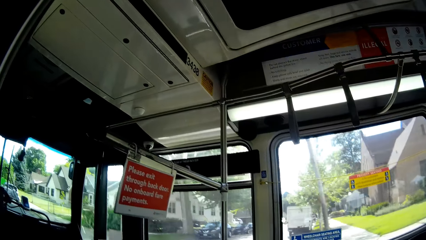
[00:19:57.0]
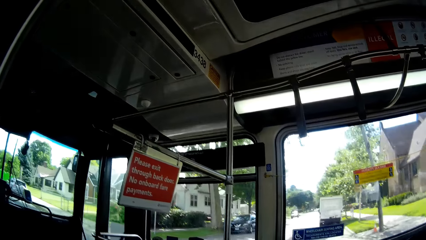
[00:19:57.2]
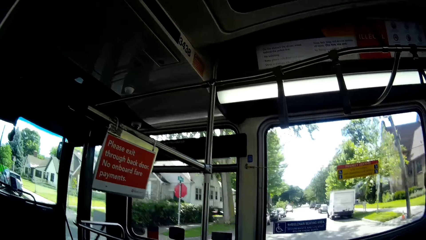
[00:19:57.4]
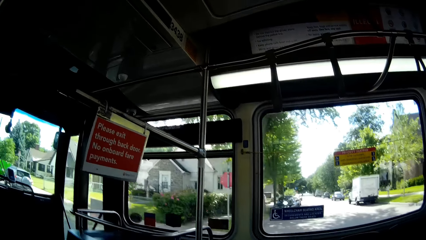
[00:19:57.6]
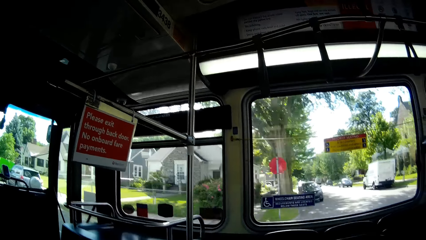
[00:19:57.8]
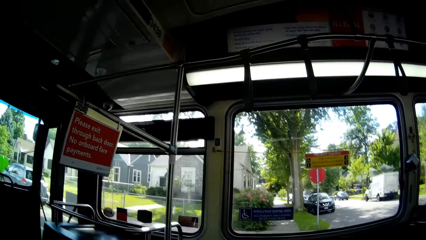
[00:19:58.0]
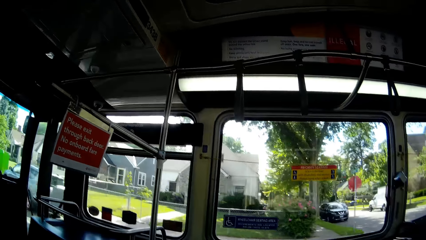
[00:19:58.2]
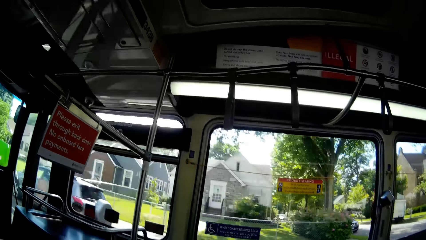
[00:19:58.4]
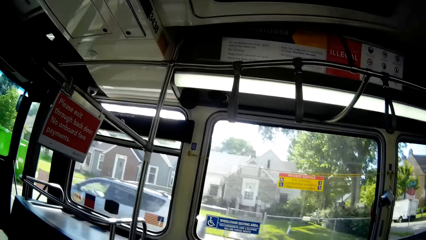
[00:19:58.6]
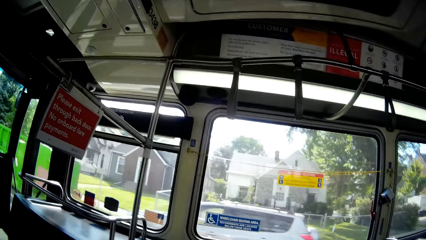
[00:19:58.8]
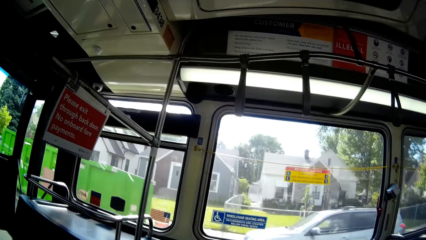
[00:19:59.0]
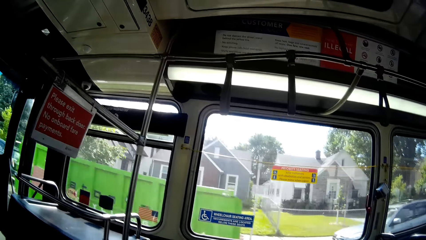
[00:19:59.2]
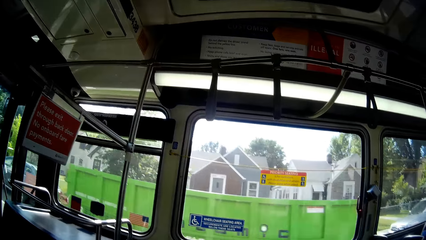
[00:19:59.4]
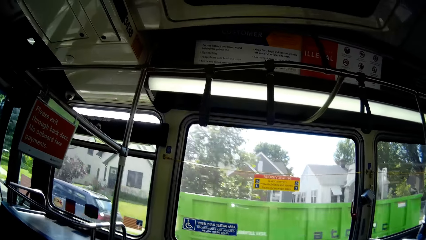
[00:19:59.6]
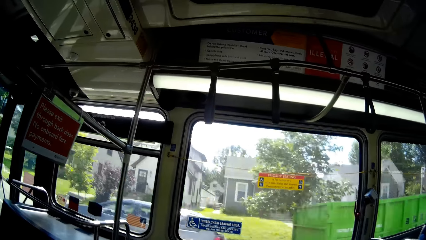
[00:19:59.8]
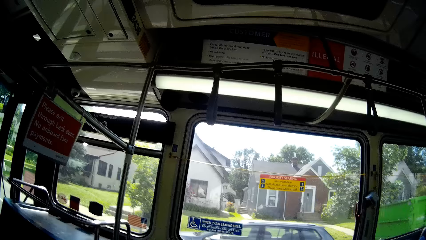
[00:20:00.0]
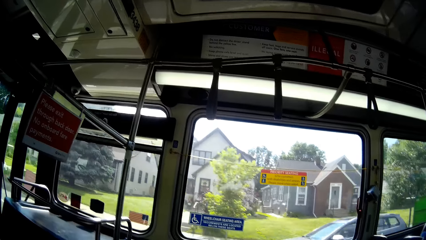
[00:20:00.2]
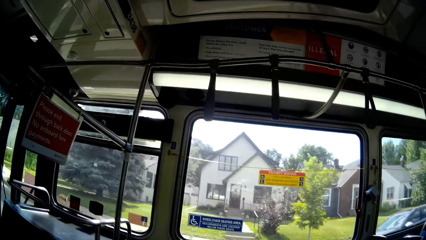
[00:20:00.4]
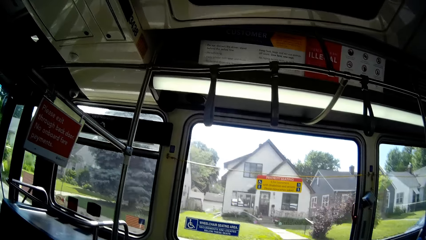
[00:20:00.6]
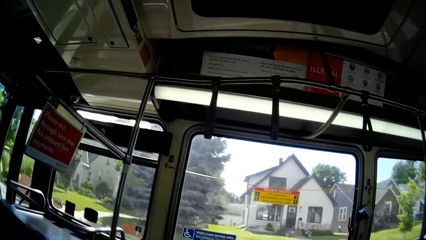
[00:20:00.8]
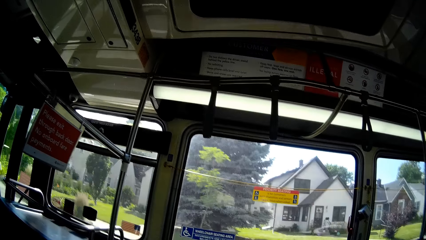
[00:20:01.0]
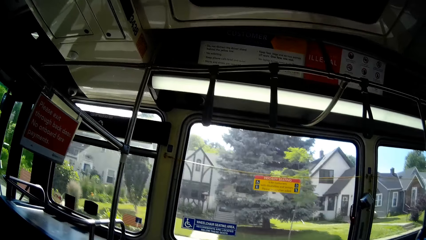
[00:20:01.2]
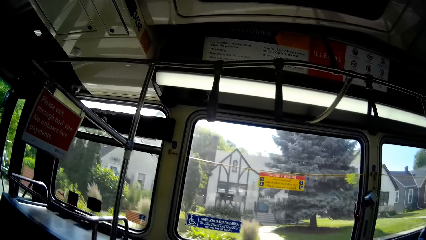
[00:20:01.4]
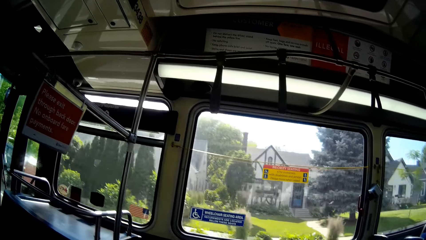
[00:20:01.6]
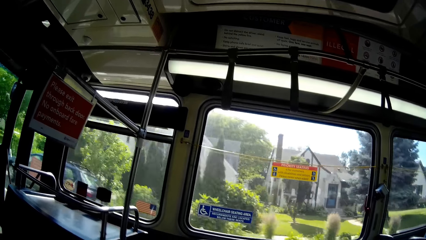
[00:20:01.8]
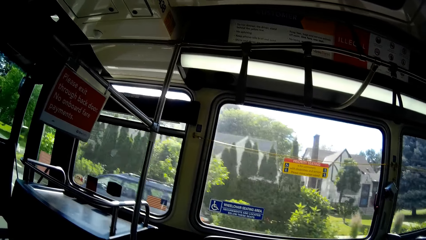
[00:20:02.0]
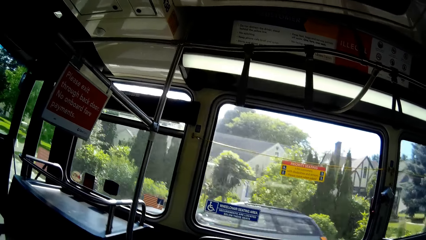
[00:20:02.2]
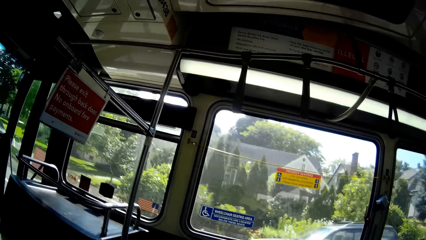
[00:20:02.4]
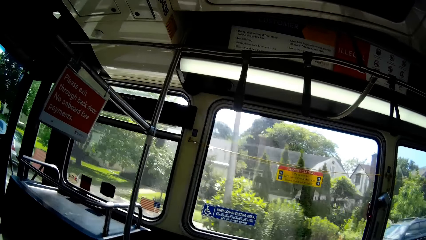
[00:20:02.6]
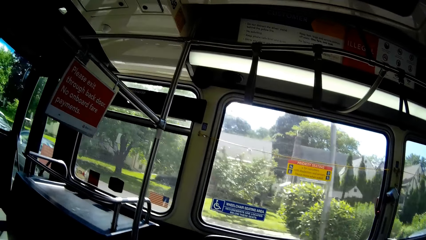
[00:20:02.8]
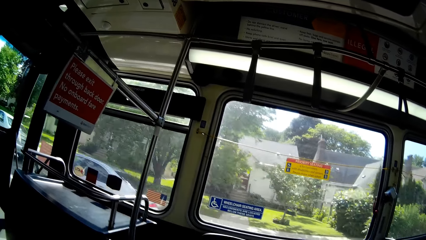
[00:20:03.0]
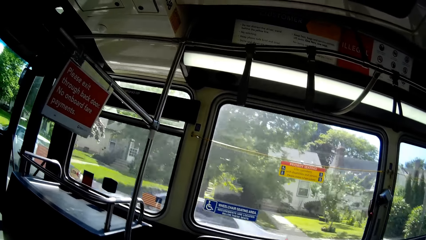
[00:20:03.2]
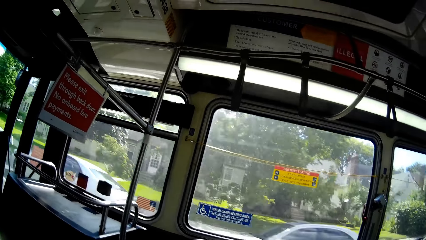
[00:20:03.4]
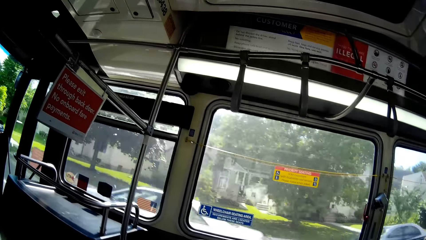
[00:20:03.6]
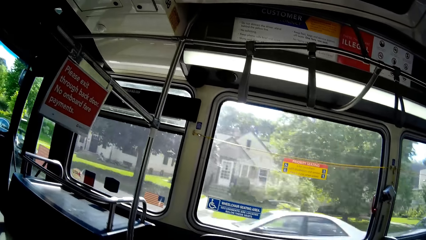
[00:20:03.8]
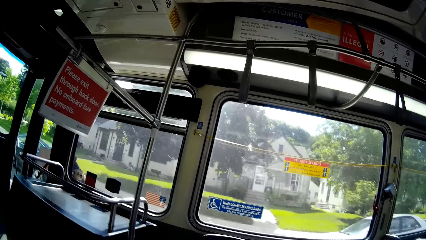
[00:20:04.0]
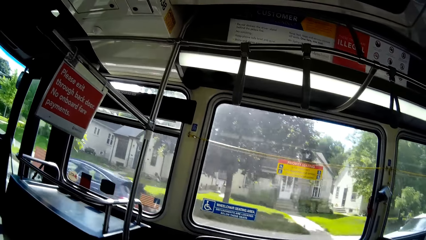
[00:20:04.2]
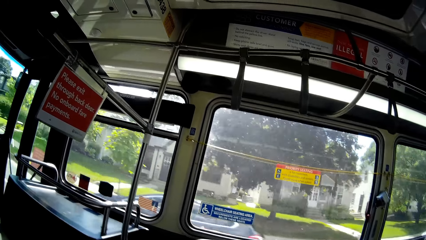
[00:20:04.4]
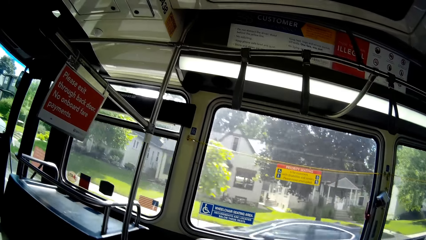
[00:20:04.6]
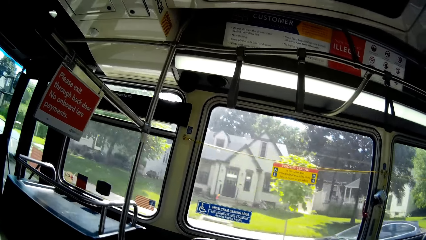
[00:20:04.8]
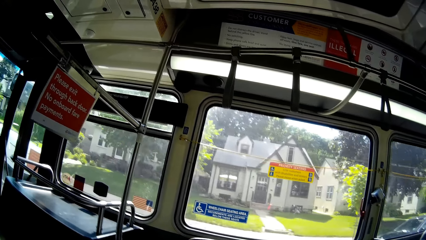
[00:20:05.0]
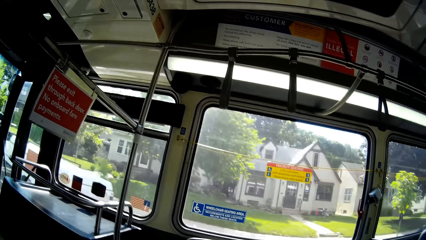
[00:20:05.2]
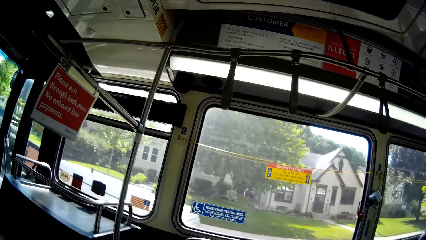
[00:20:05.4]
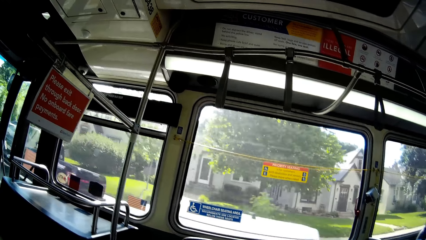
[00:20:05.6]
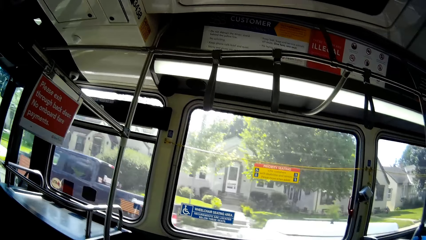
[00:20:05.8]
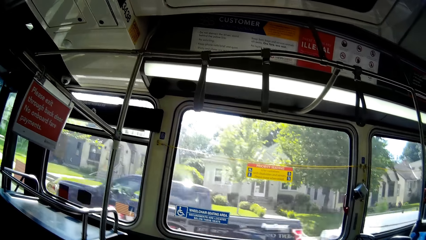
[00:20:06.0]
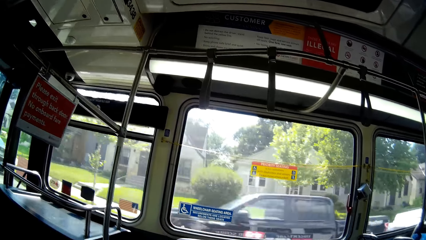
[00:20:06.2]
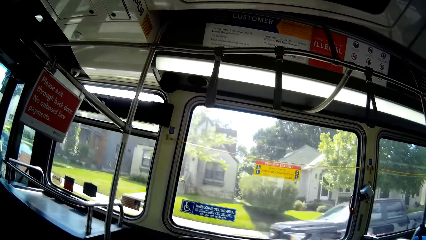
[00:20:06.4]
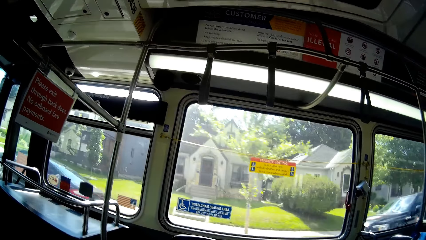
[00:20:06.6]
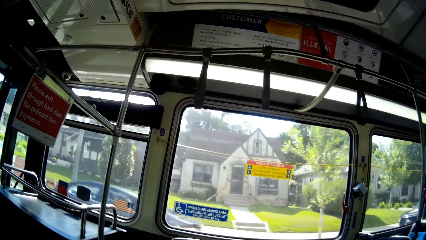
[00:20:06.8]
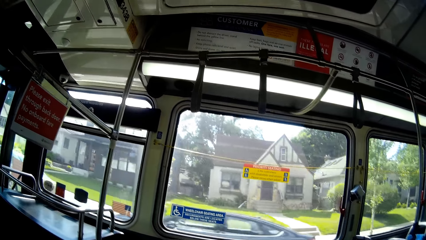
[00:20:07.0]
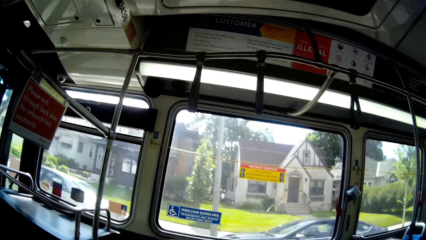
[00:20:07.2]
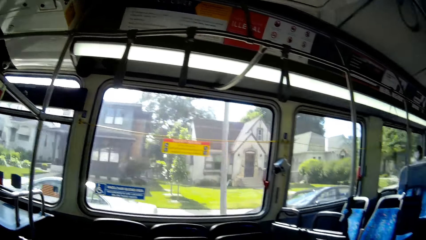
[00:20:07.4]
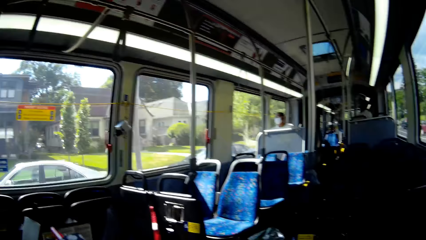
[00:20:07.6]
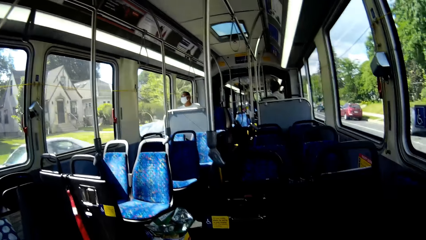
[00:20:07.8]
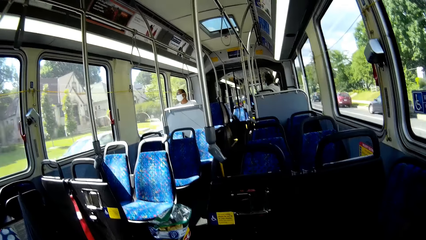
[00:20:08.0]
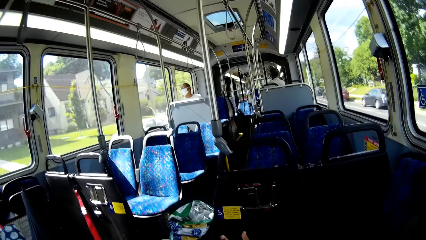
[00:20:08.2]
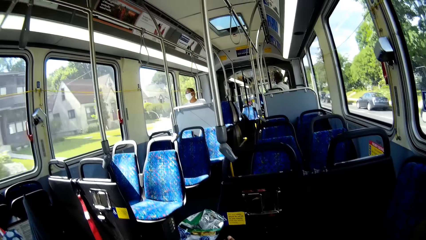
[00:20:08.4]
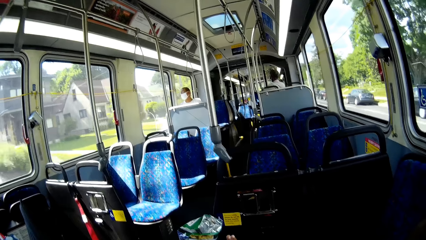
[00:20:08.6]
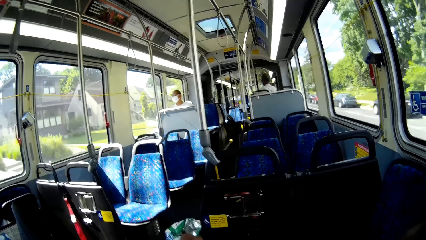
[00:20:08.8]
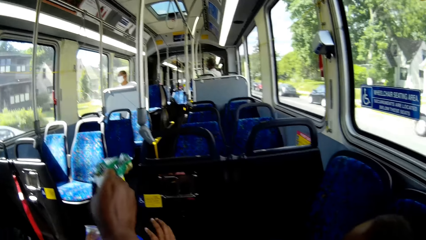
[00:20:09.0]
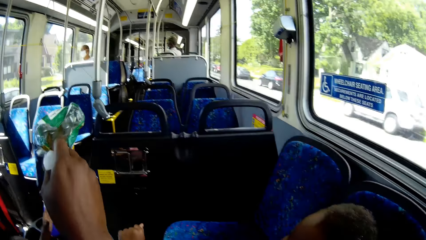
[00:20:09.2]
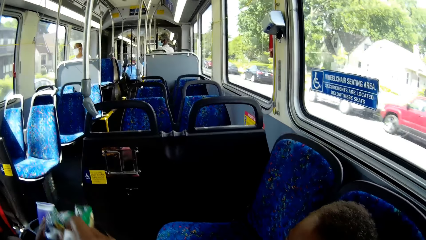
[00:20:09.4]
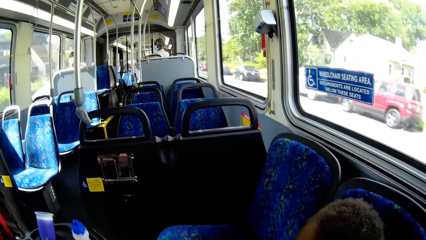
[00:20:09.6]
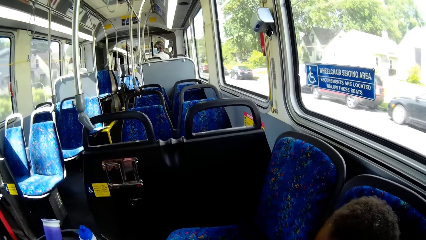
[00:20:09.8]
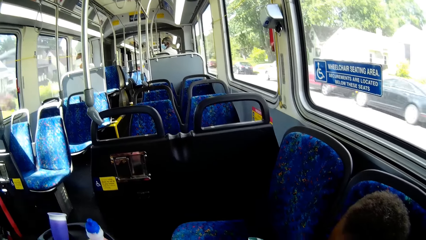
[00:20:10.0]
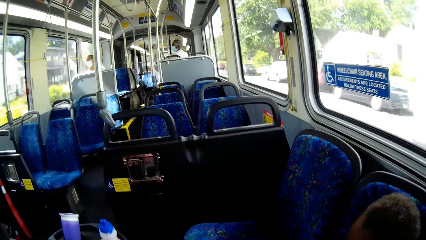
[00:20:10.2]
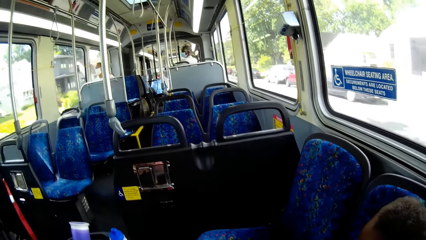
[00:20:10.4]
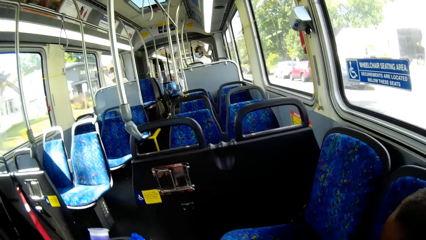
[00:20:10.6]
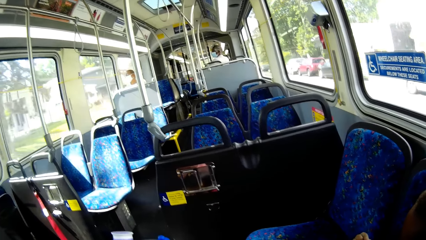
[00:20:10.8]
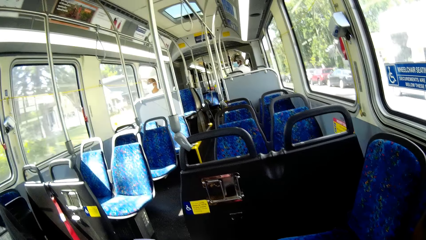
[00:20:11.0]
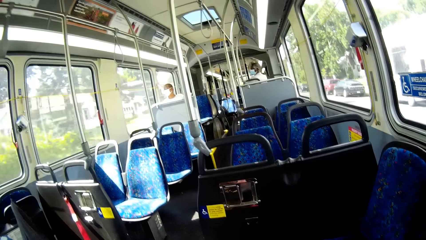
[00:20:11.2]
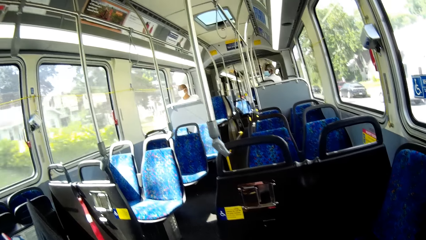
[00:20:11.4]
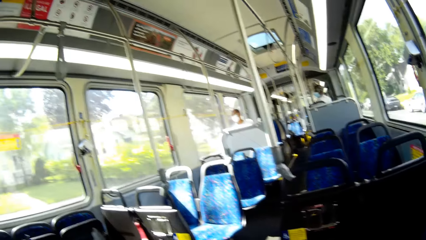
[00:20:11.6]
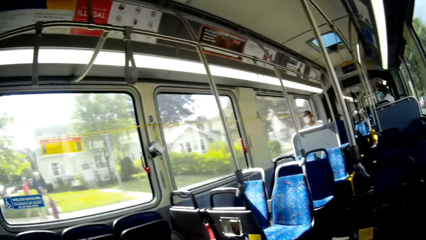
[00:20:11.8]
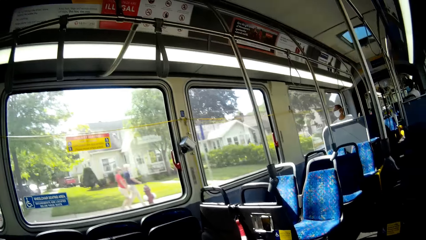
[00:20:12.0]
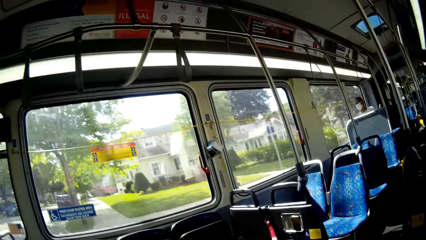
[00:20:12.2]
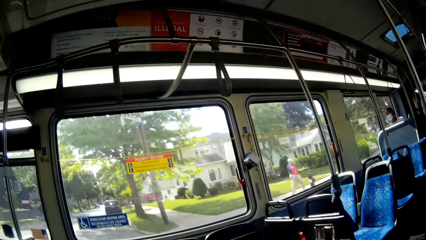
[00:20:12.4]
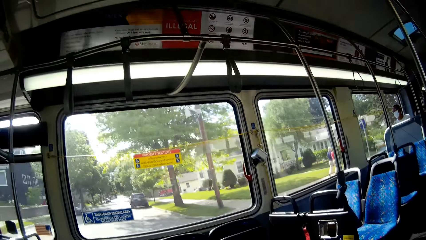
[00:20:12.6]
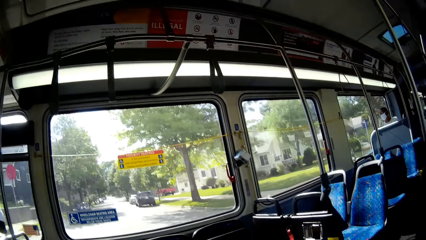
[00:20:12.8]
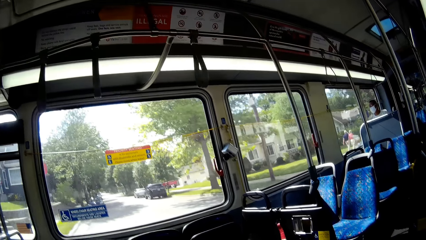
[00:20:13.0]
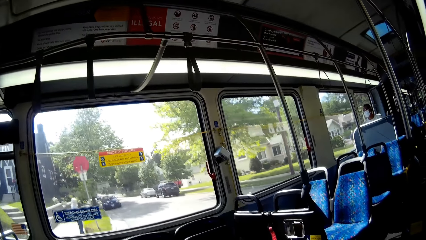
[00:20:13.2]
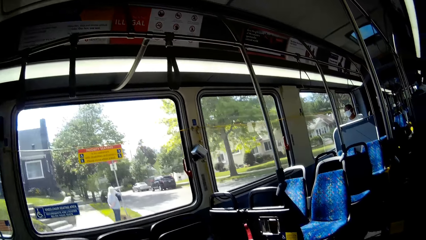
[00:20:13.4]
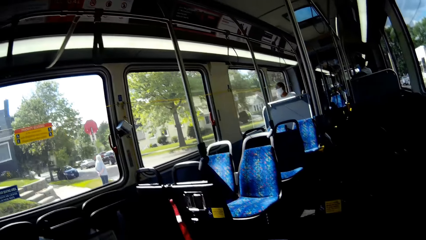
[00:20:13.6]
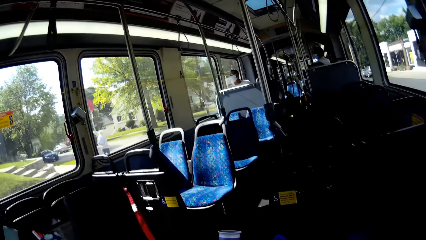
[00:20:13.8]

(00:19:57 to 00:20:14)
The camera wearer carries a pack of chips with her left hand. She picks up the packet. She interacts with the children. She rides in the bus.
